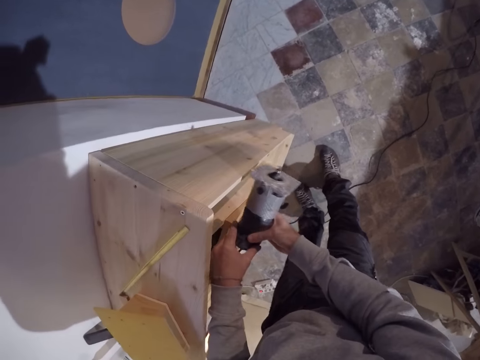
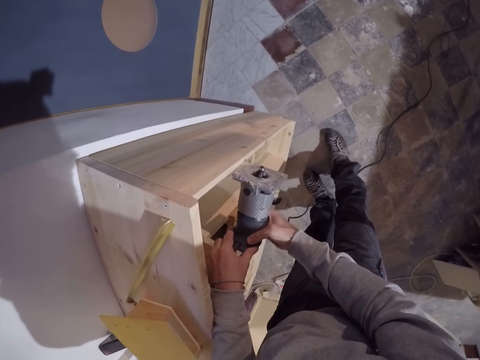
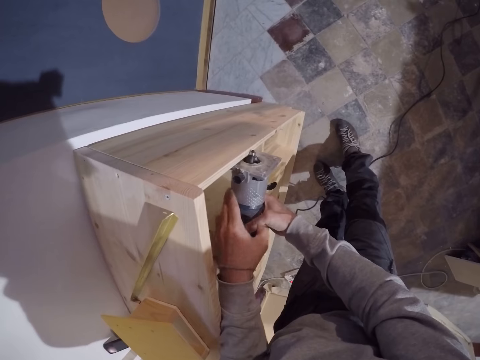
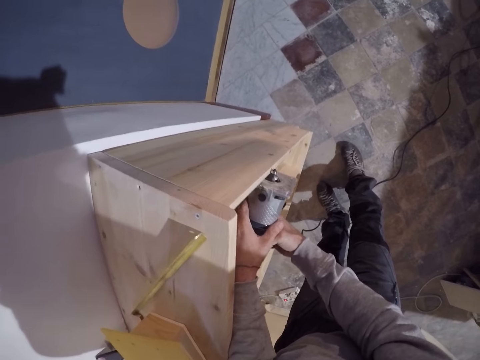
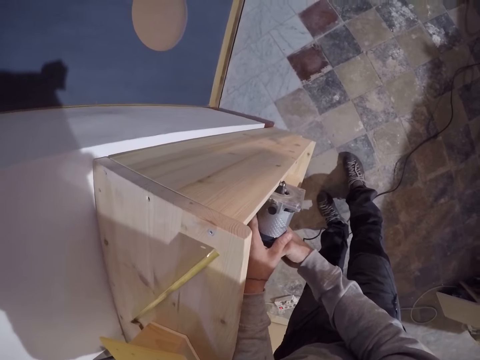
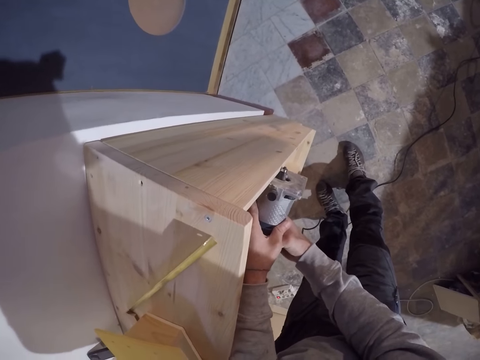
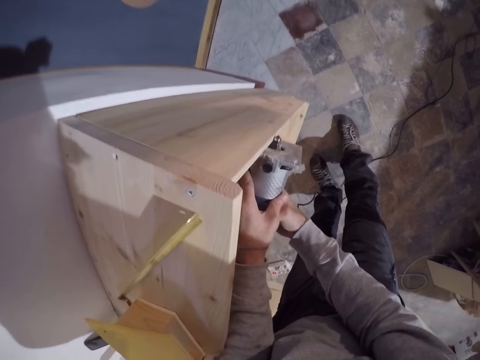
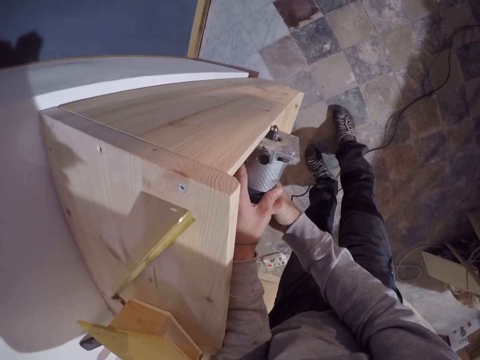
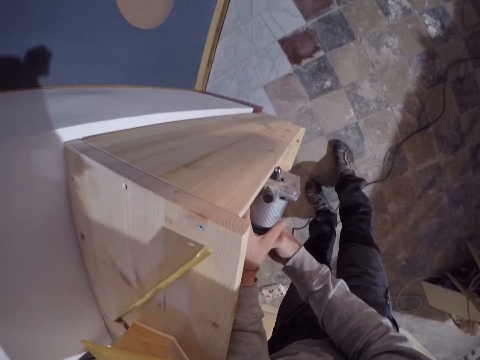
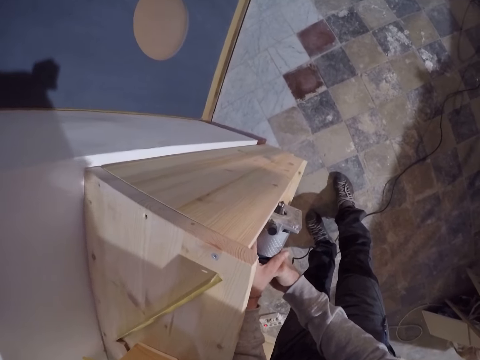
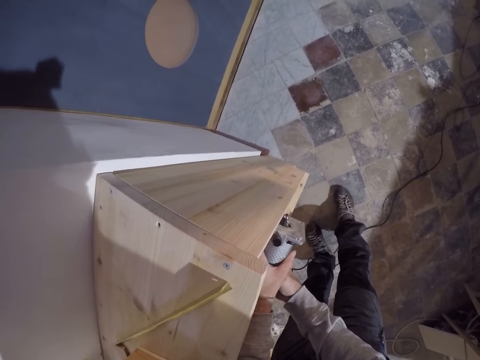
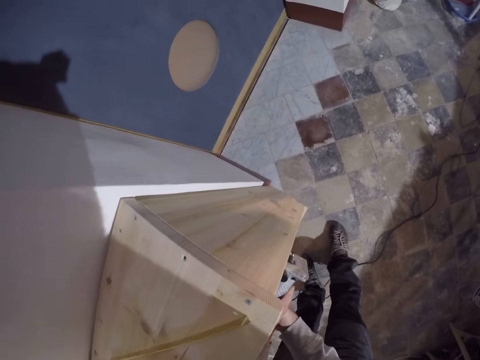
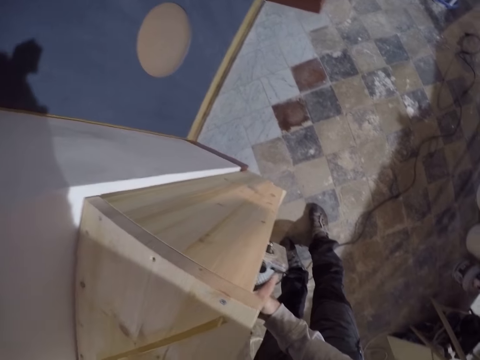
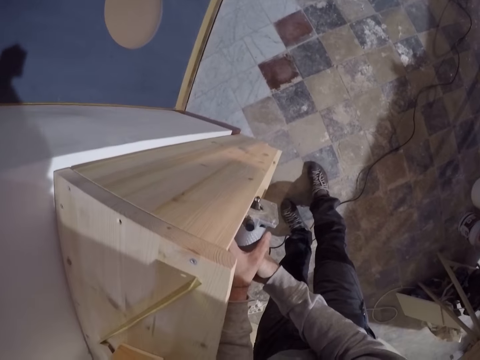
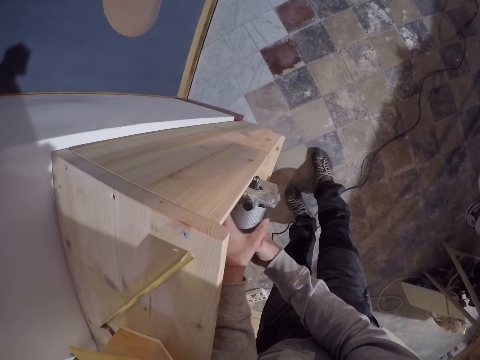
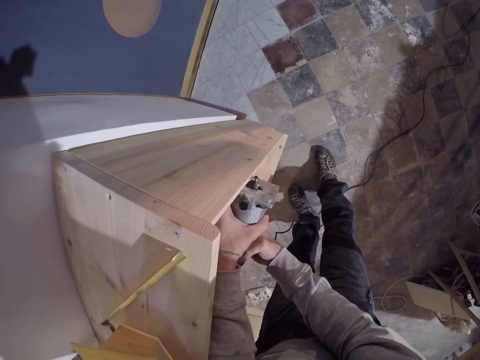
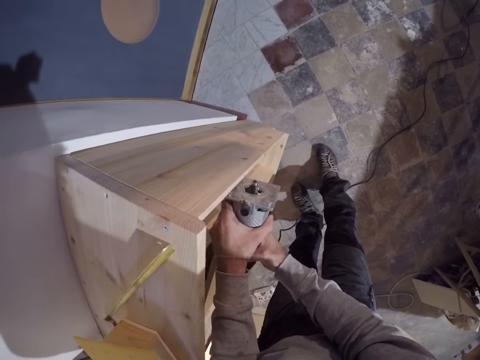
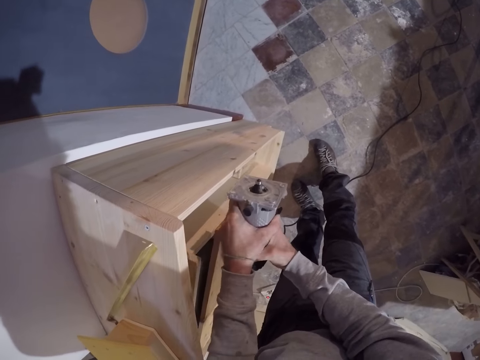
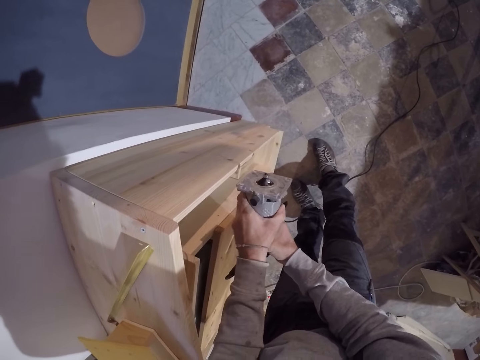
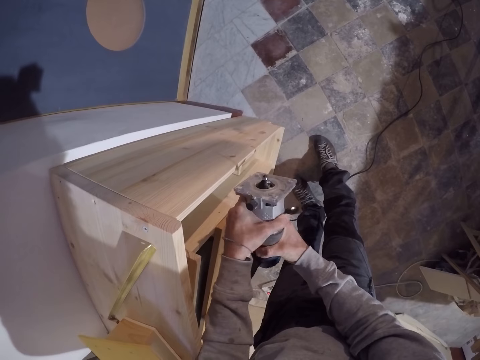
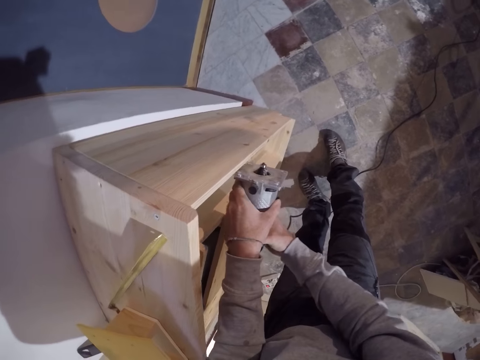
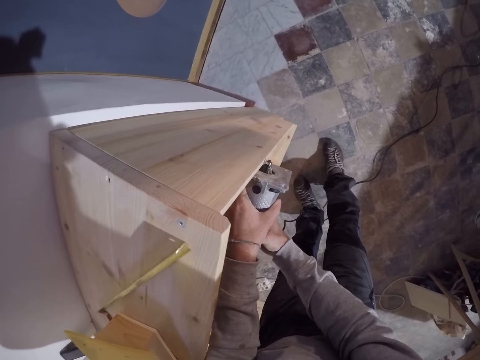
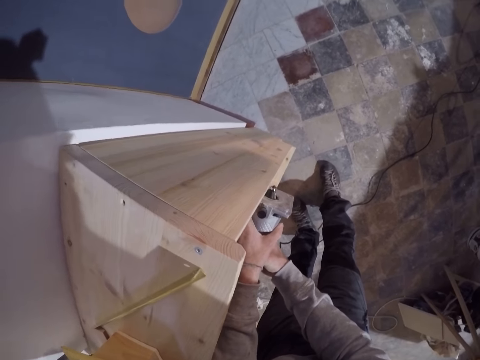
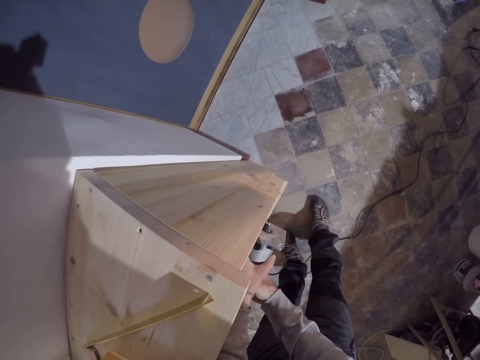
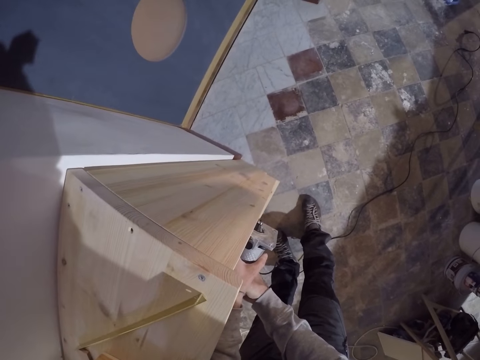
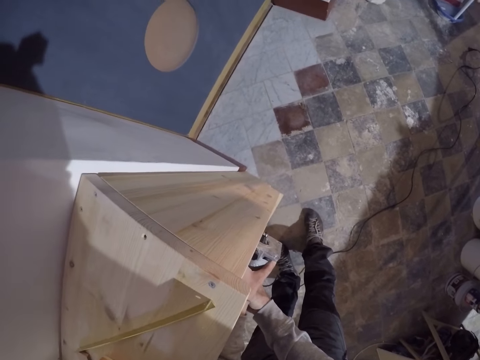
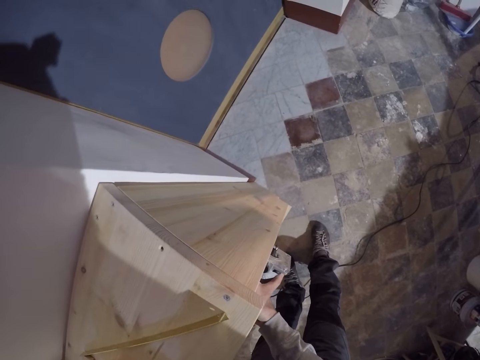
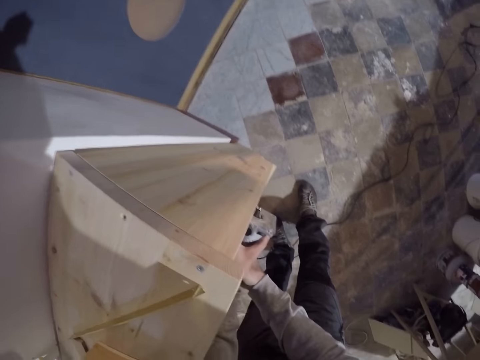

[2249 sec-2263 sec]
The camera wearer turns the wood driller. They adjust the edge trimming machine in both hands on the wood piece. They drill the plank. They hold the wood driller. They drill the plank.

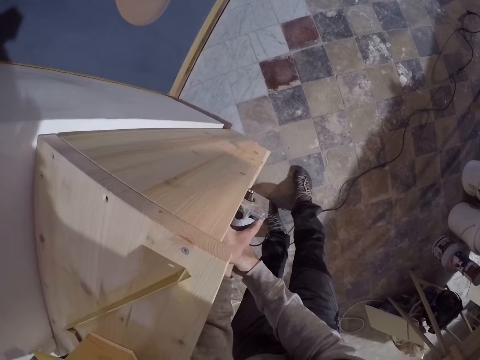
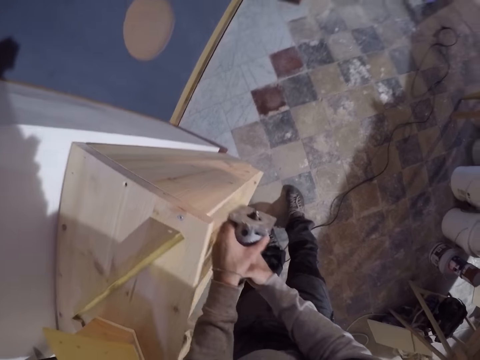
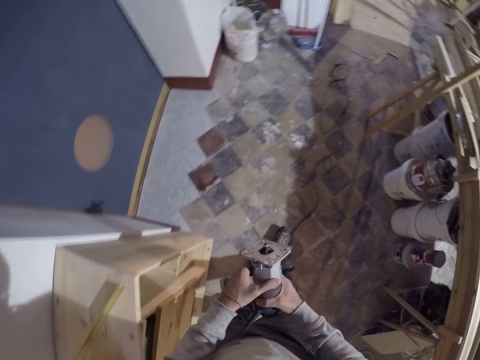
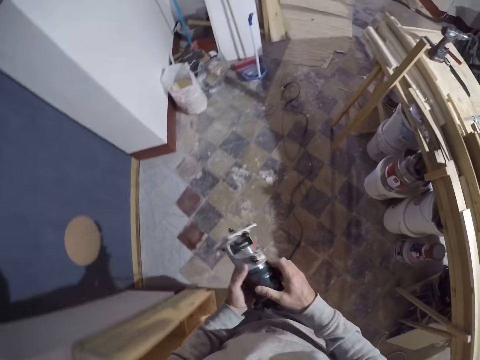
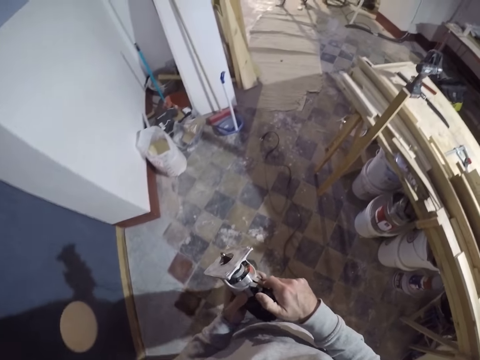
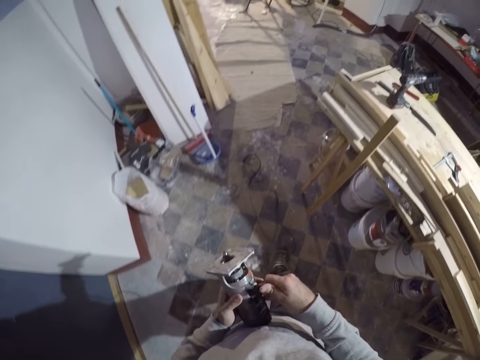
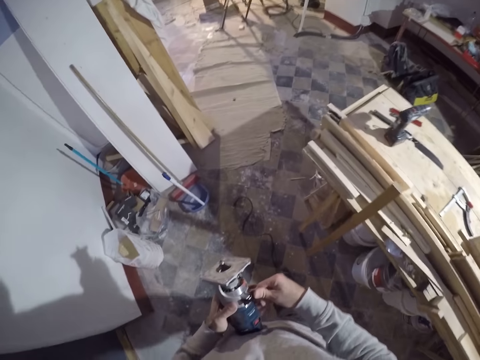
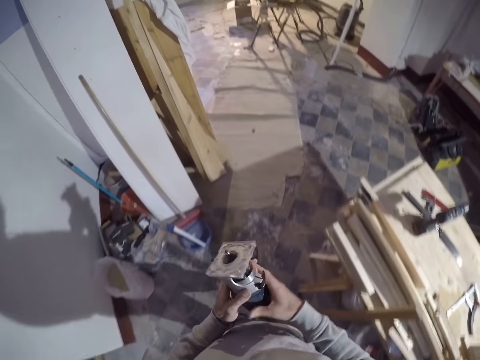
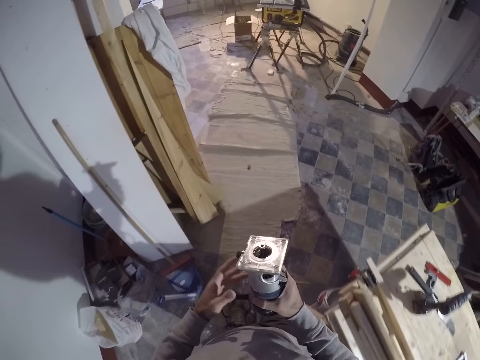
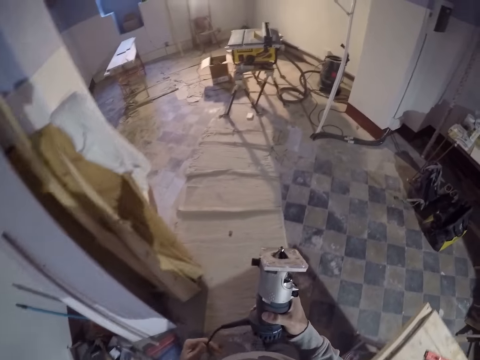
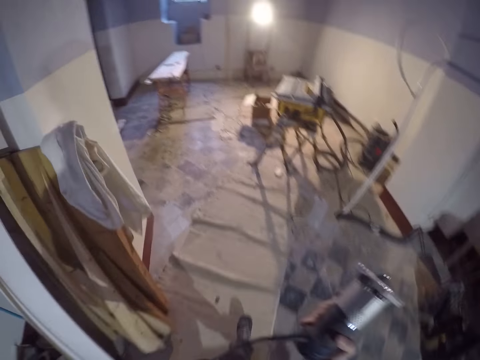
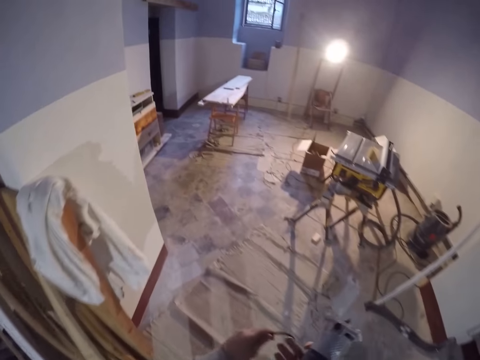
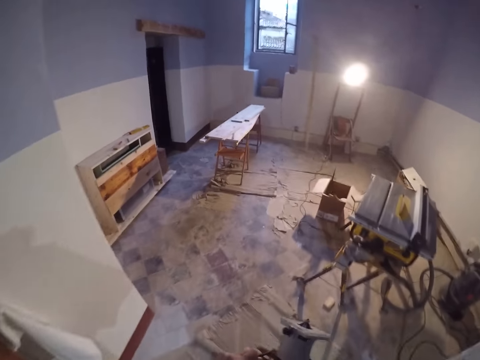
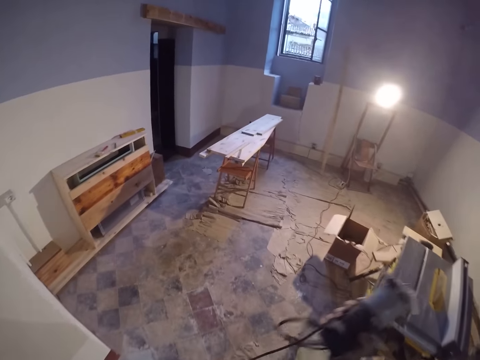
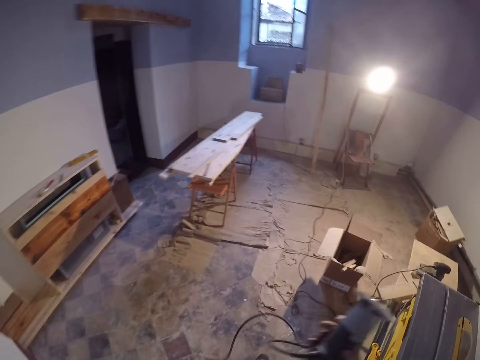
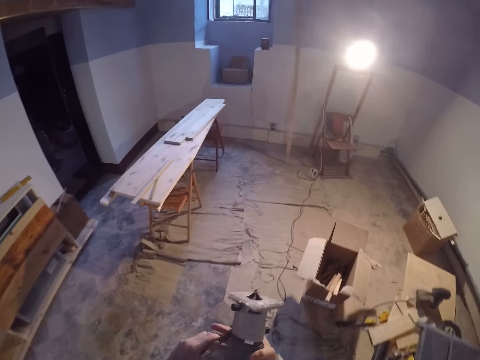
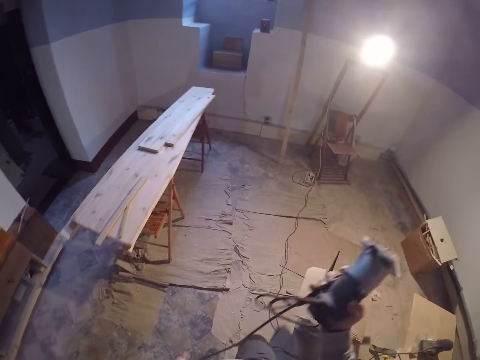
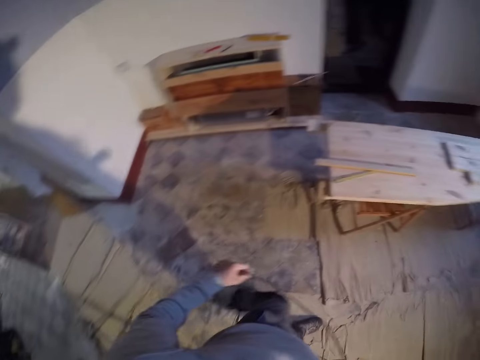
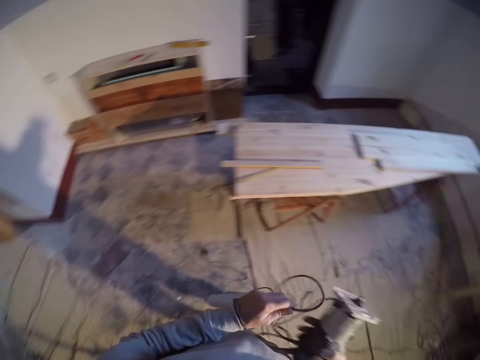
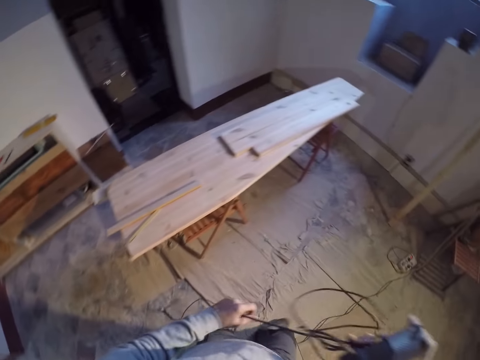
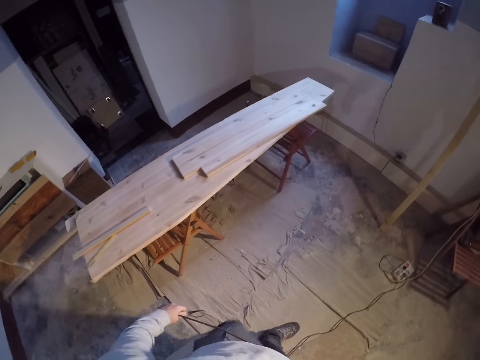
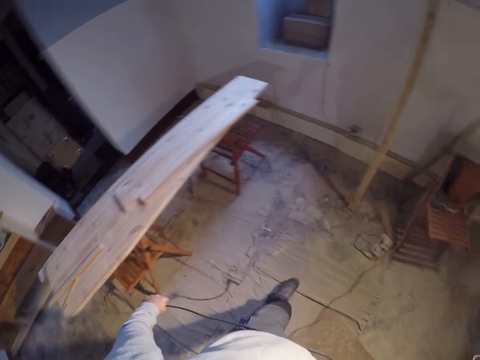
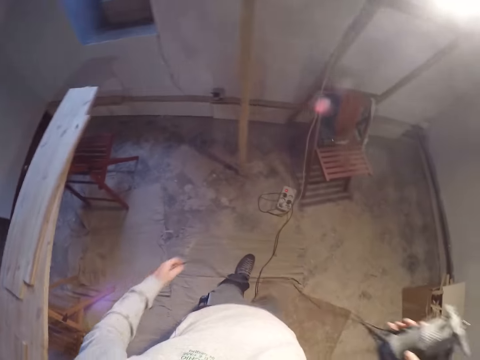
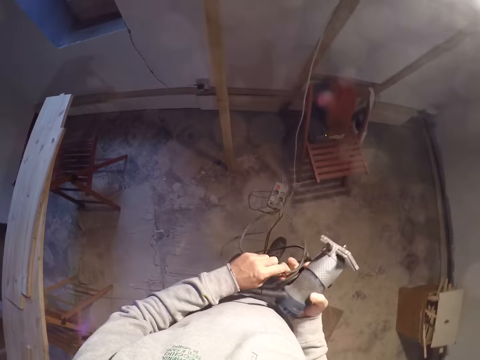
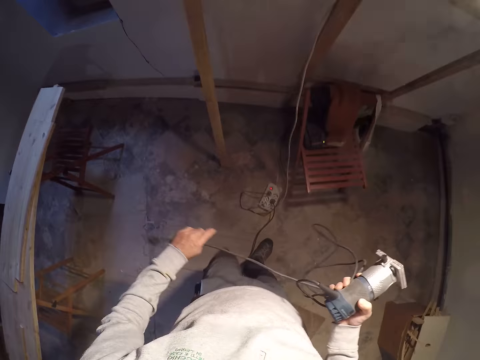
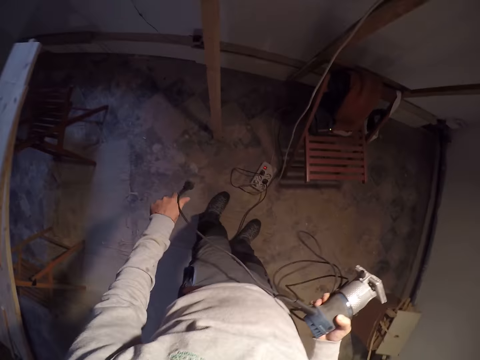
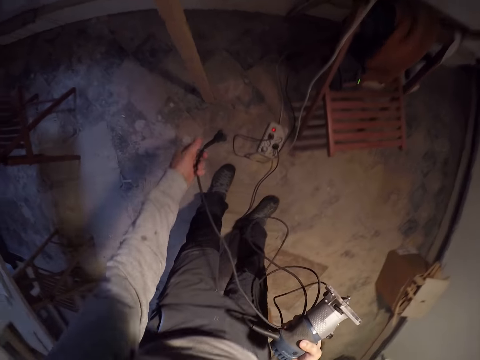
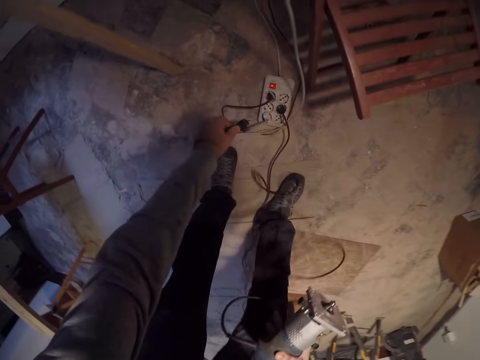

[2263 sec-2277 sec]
The camera wearer holds the wood driller. They walk towards an electric extension on the ground. They turn off the wood driller. They fold the cable.
